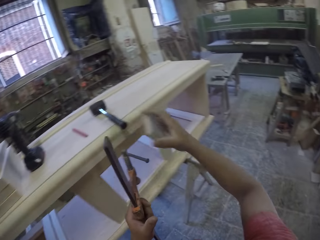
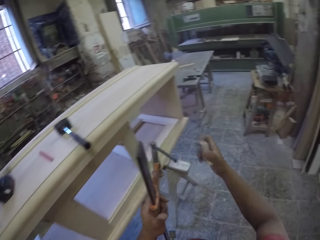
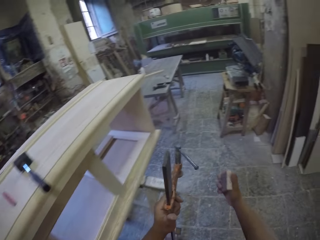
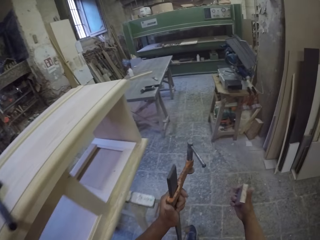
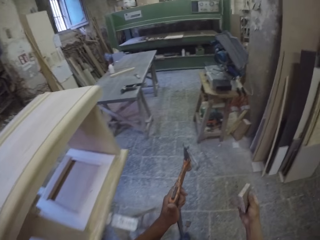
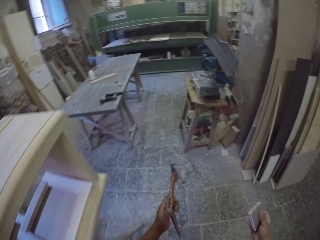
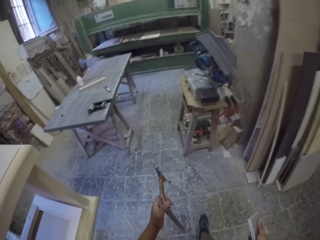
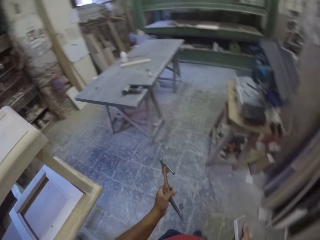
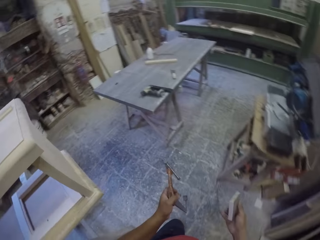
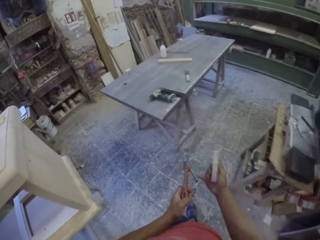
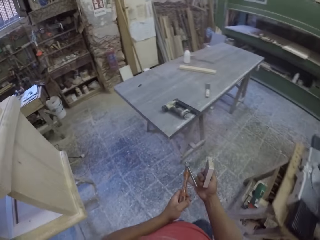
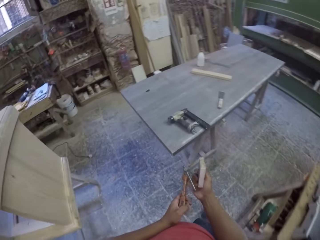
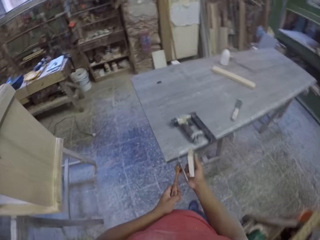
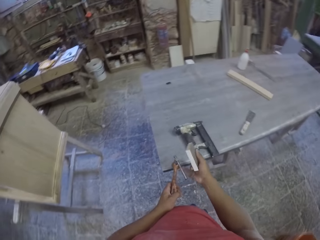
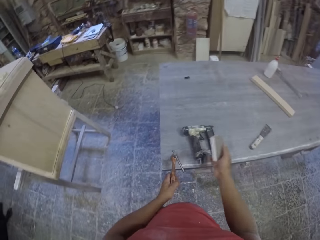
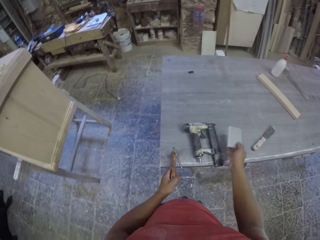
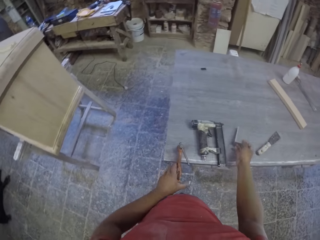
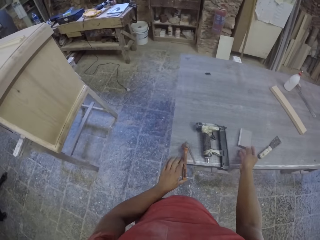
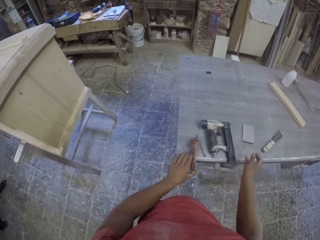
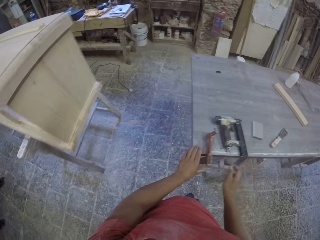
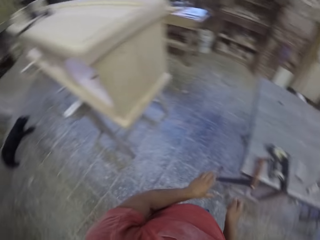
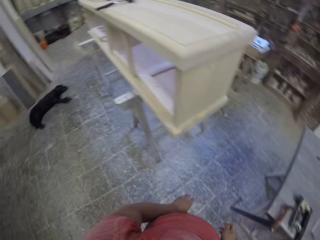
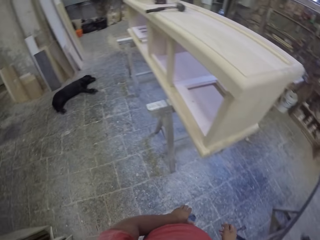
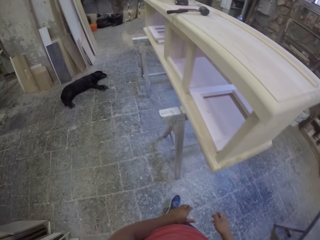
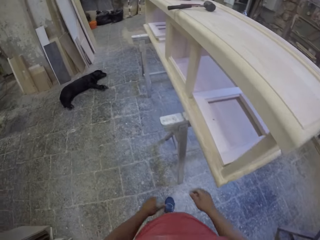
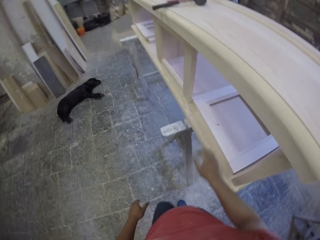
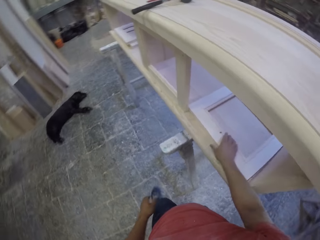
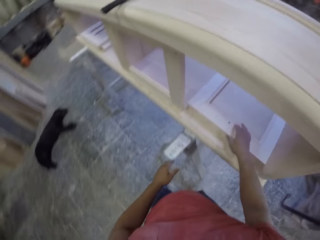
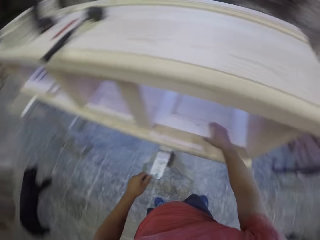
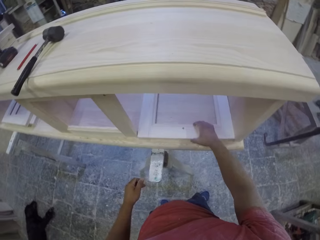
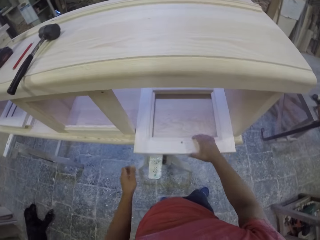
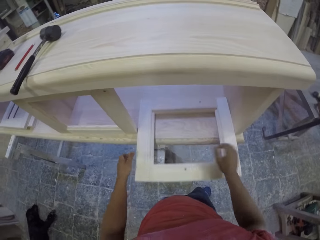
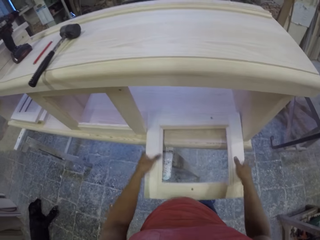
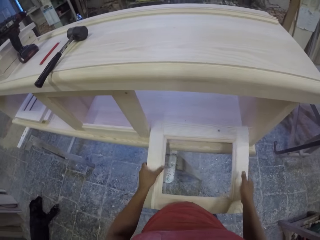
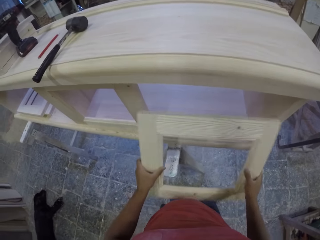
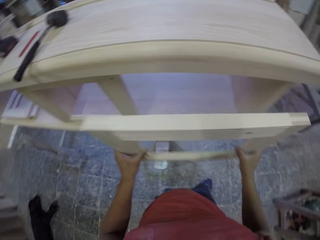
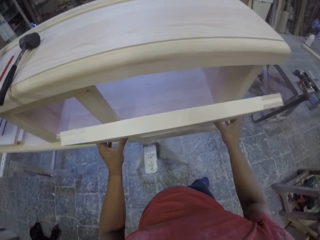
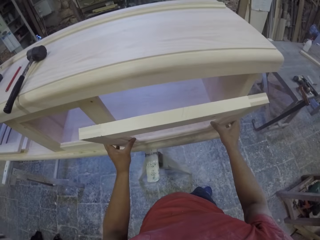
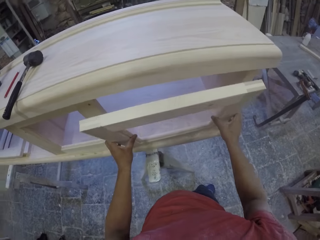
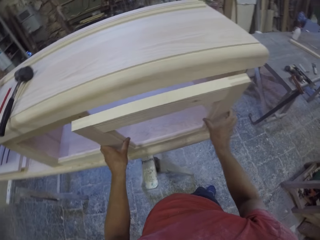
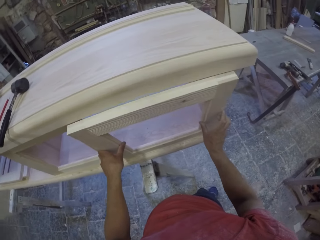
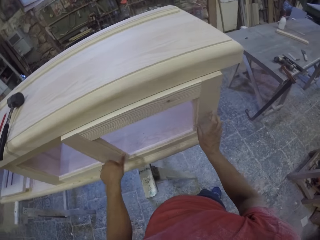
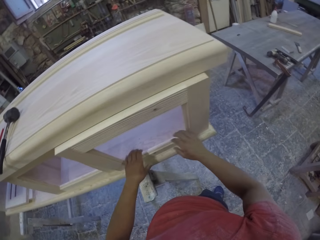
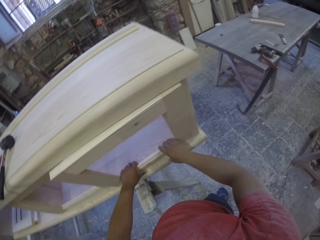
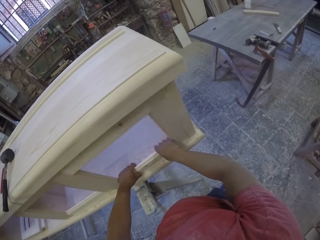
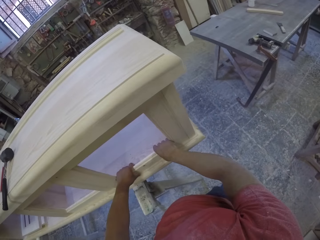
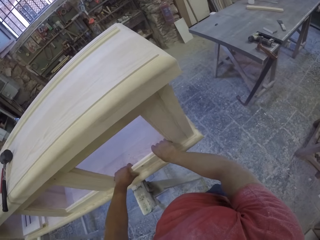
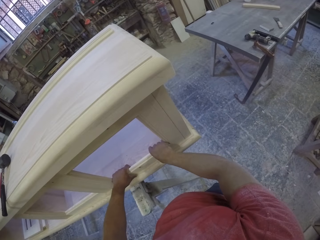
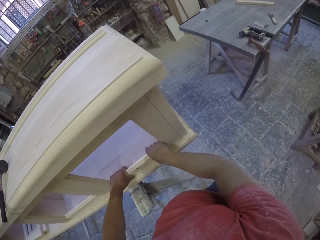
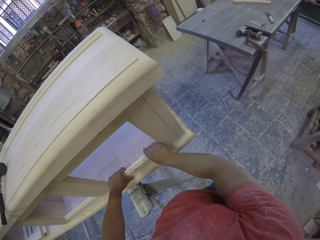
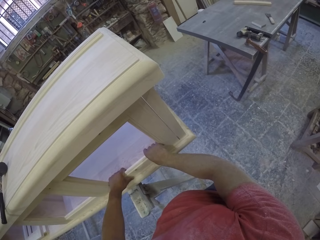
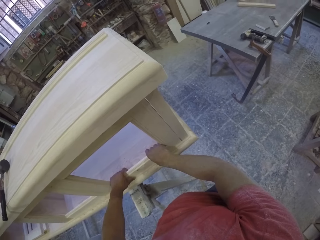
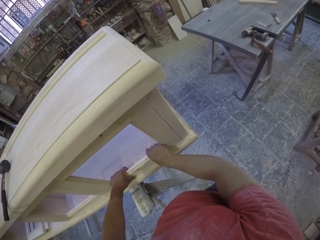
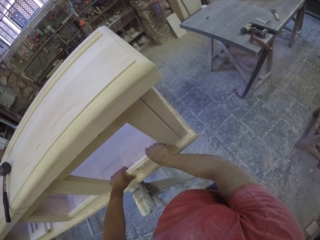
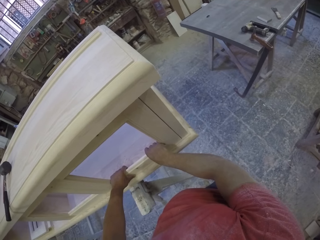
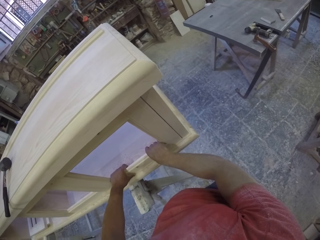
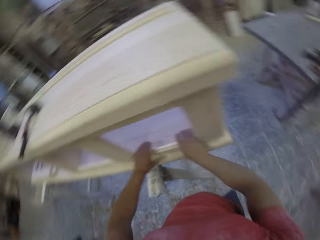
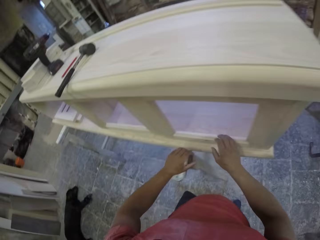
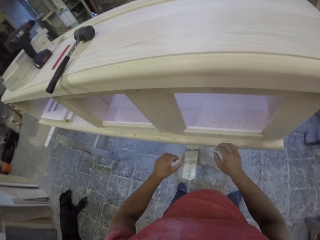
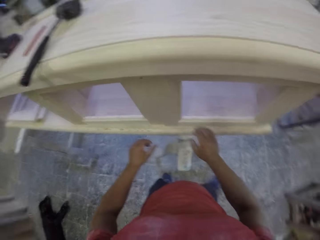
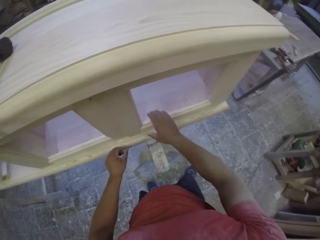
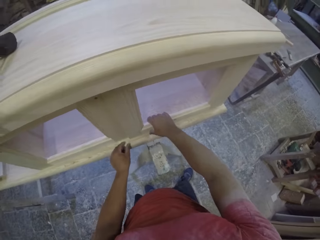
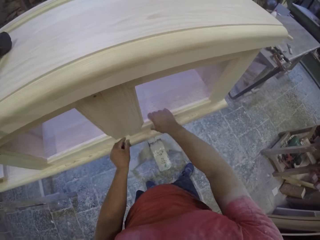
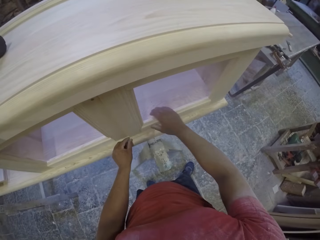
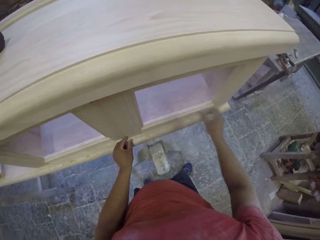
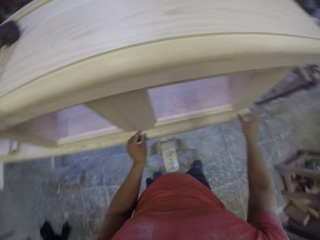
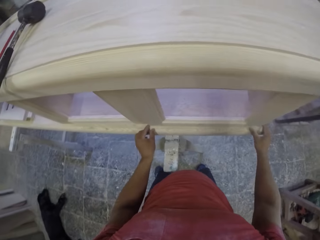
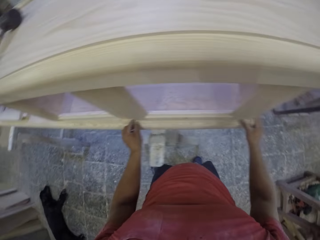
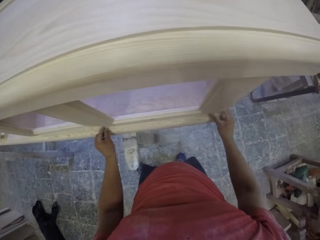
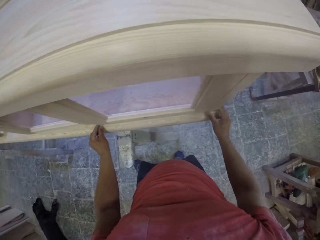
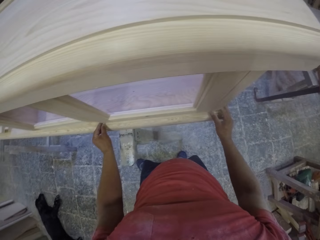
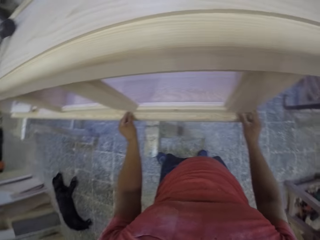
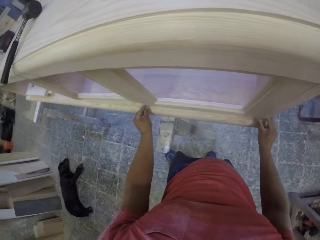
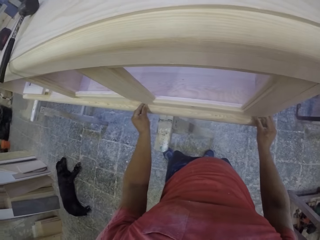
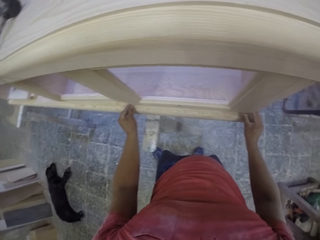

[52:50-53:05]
The camera wearer grabs a small piece of wood and a clamp, and carries the small piece of wood and the clamp. They put the small piece of wood on the table. They hang the clamp on the table. They walk back. They grab a piece of wood or drawer door. They fit the piece of wood on the furniture. They fix the drawer door. They adjust the piece of wood on the furniture.

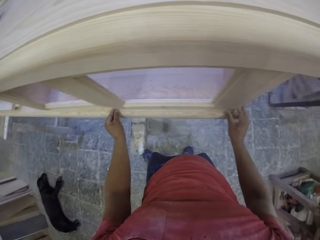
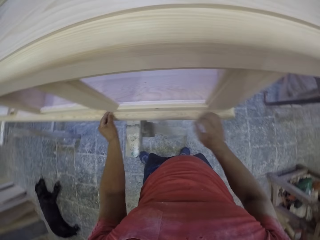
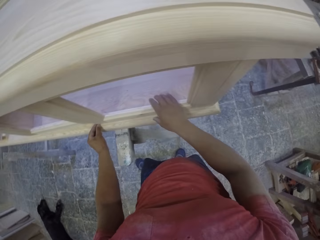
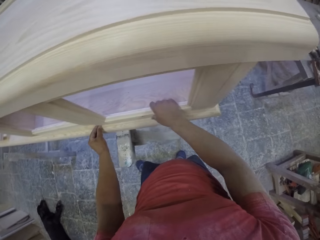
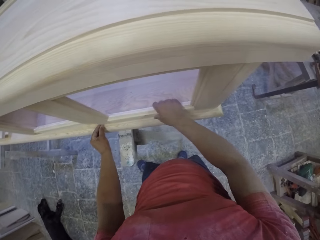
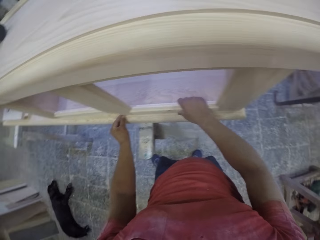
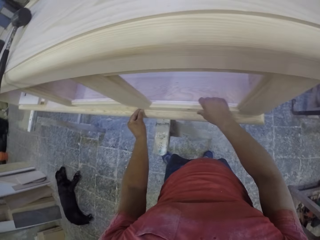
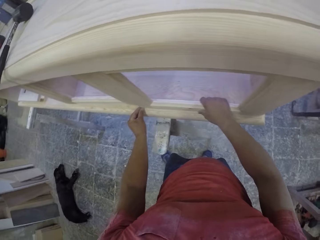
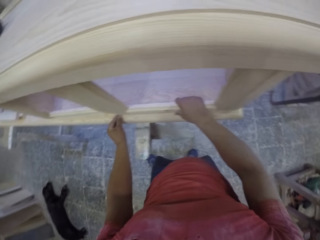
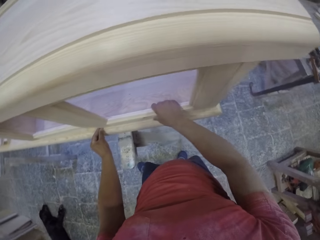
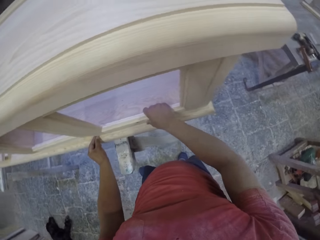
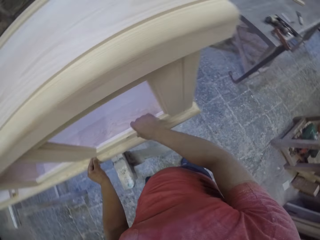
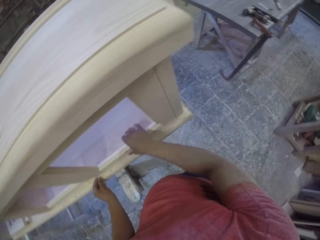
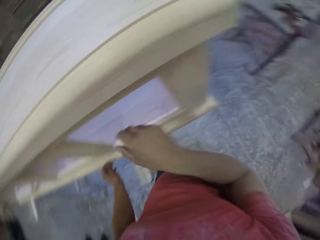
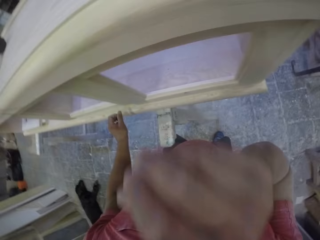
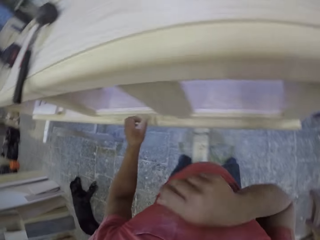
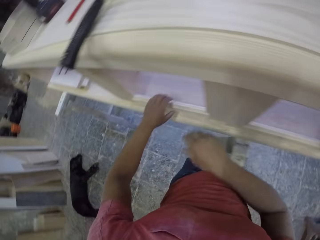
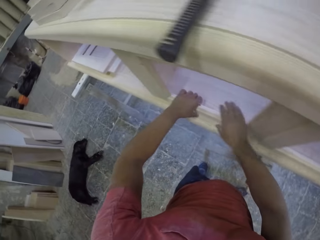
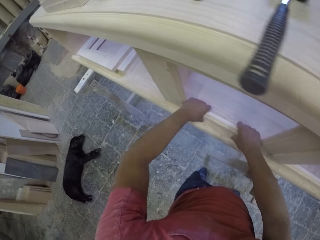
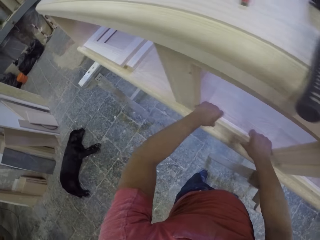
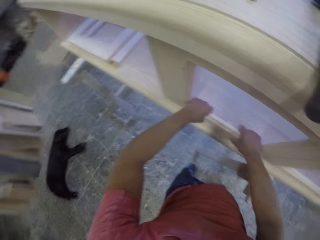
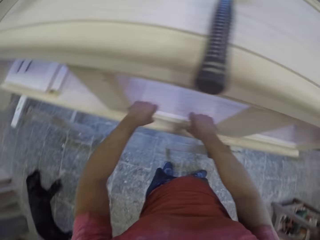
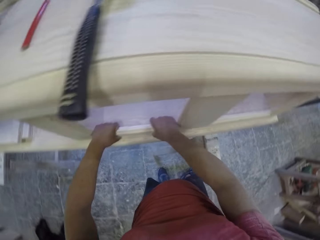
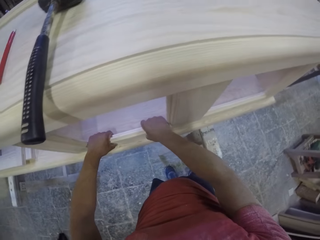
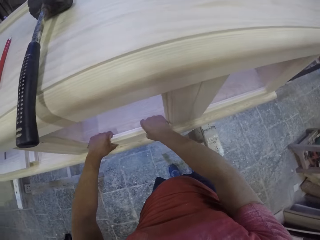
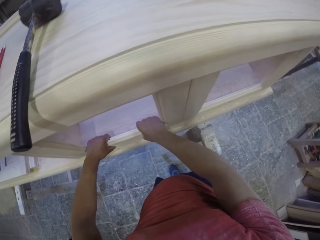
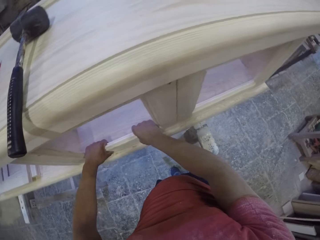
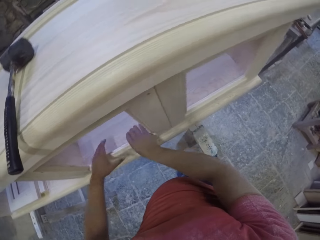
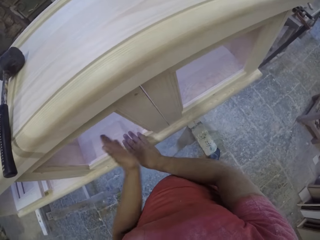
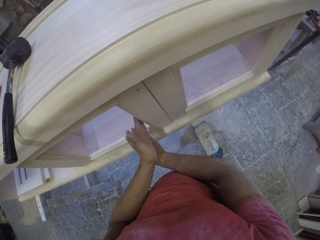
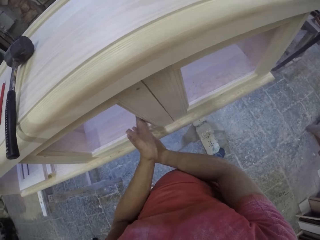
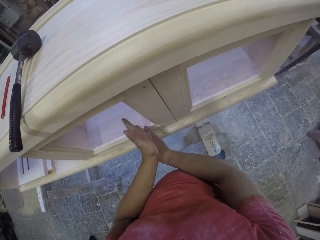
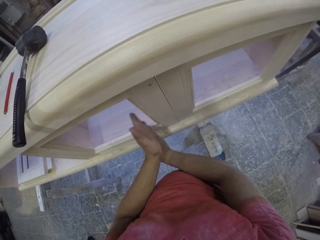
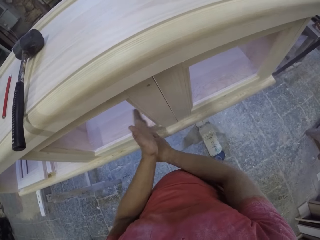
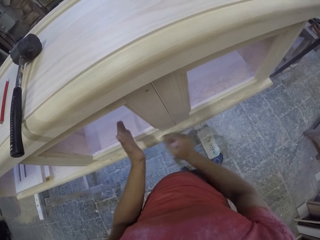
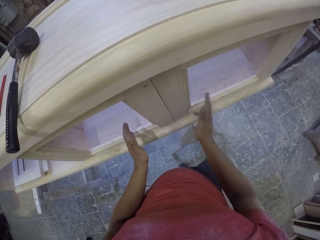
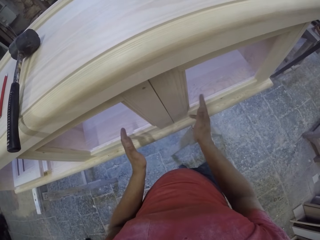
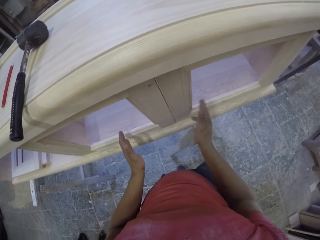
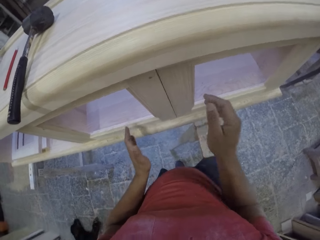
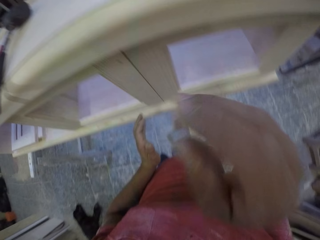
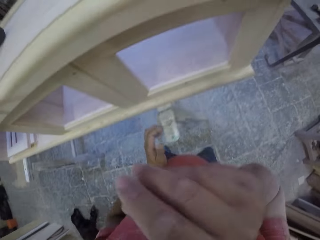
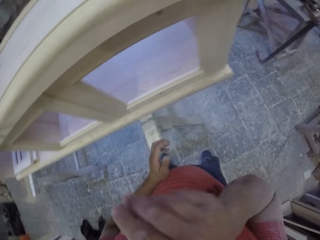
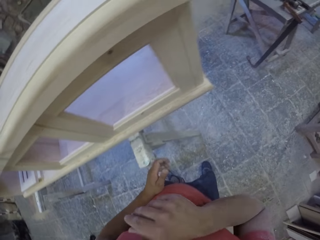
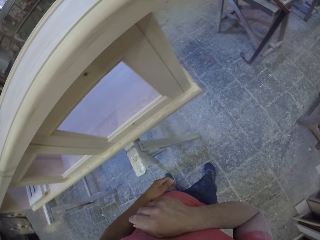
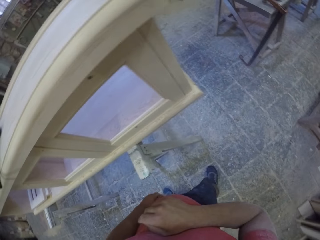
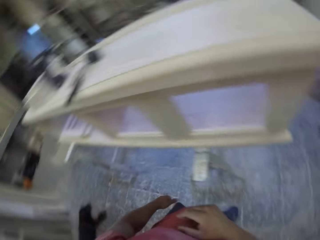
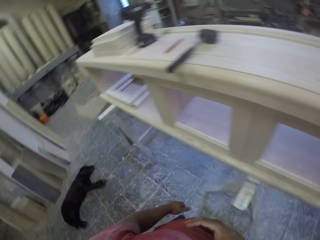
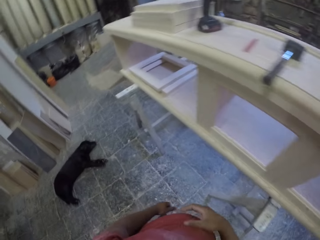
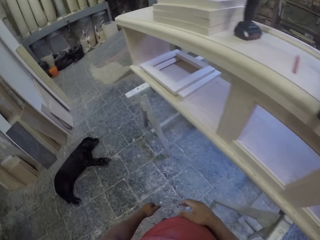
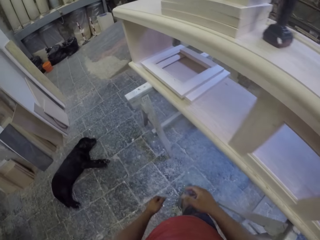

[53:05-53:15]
The camera wearer gazes at the furniture. They adjust a piece of wood on the furniture. They gaze at the furniture again.
